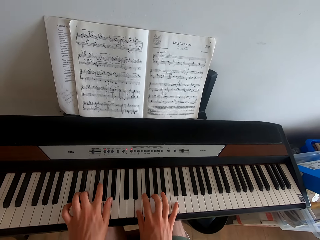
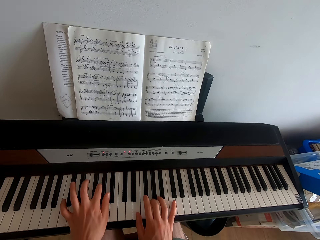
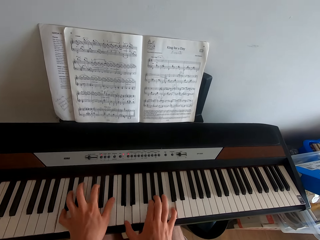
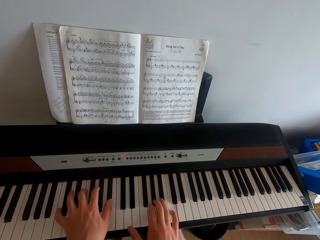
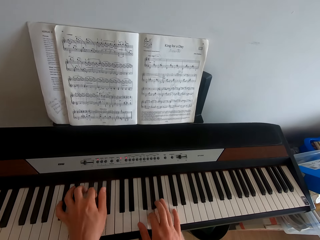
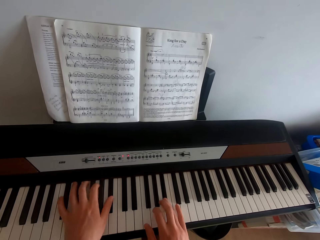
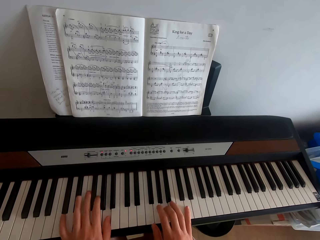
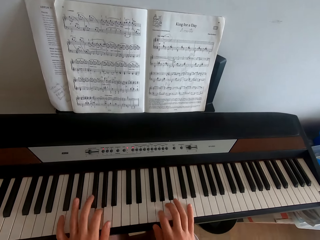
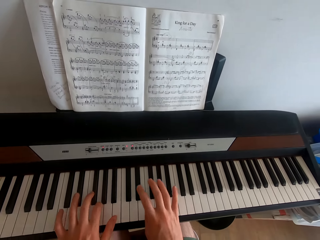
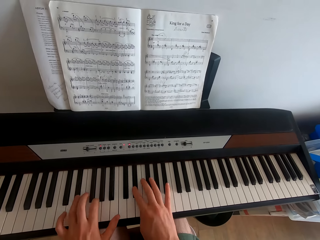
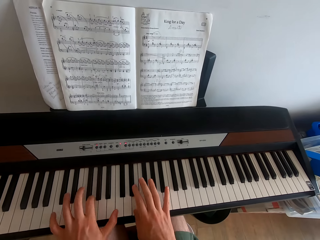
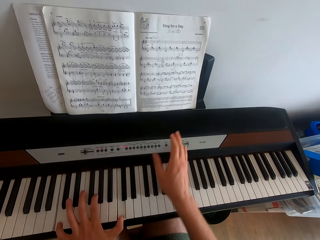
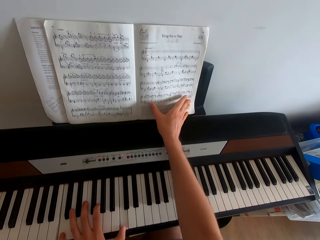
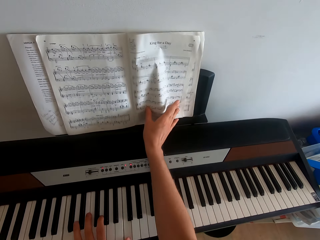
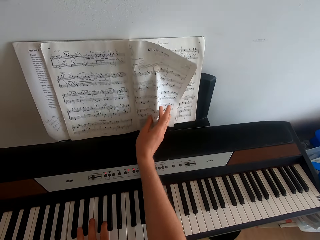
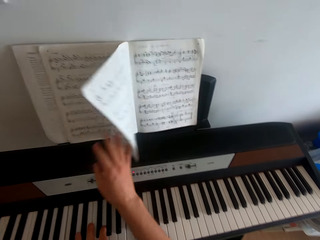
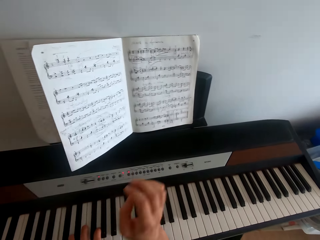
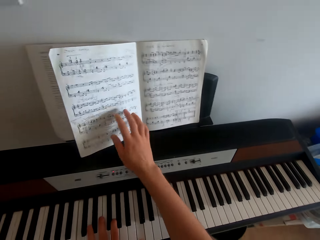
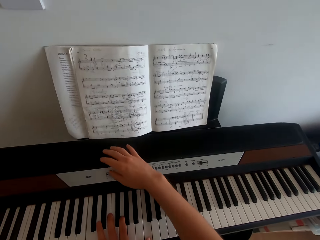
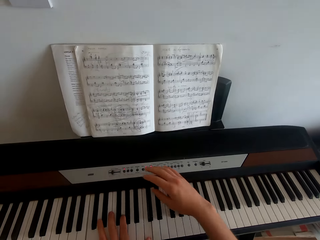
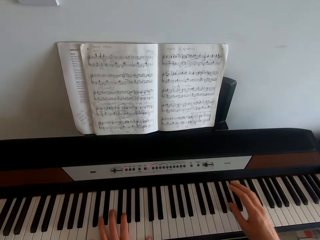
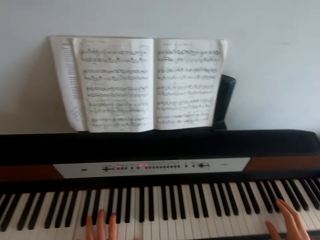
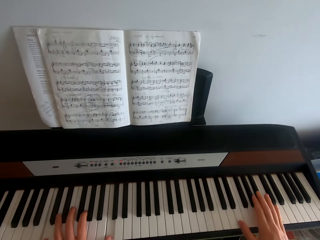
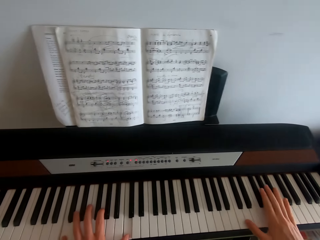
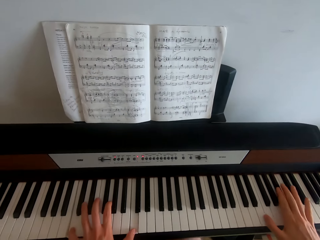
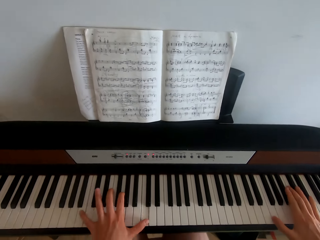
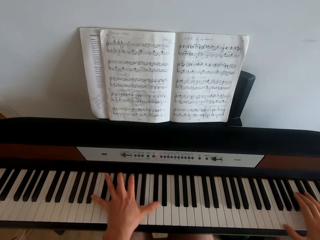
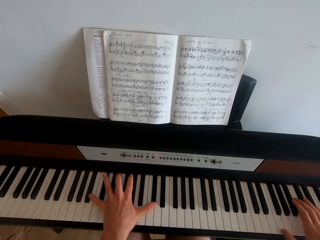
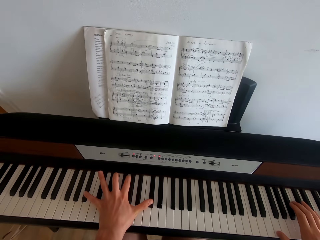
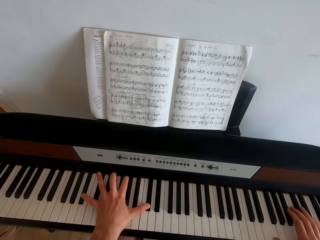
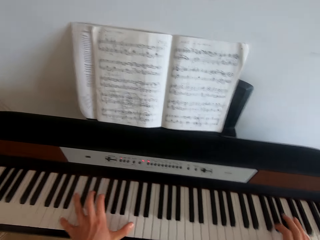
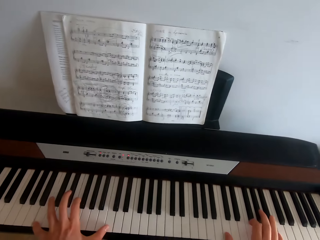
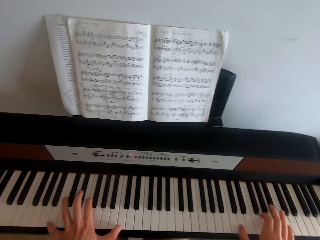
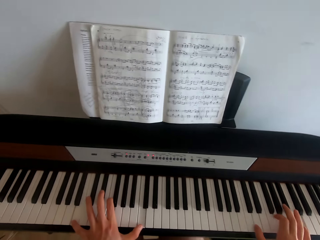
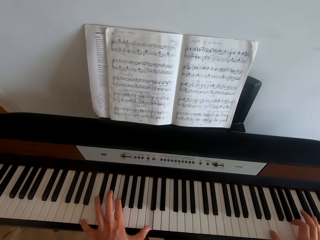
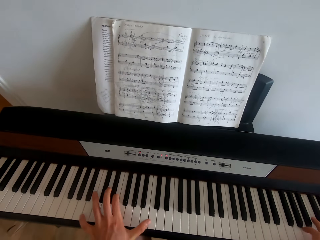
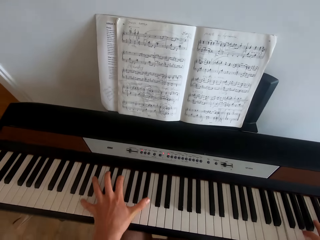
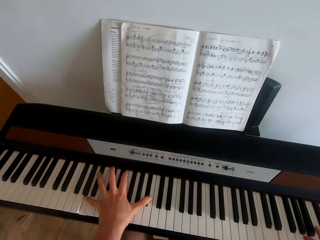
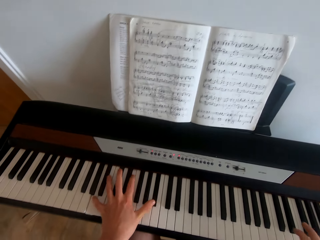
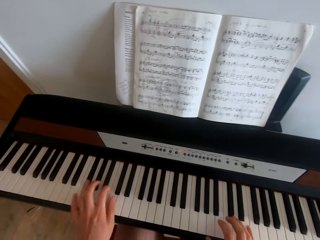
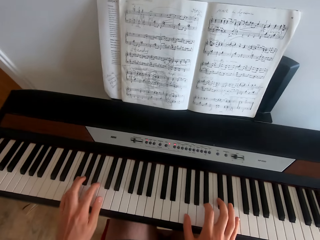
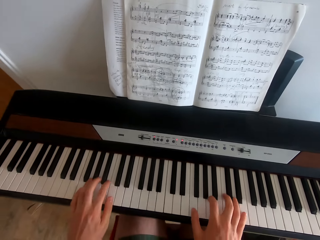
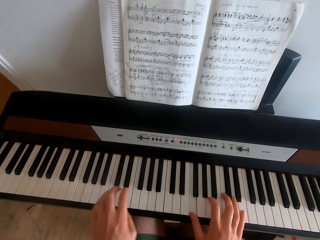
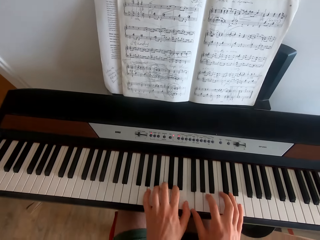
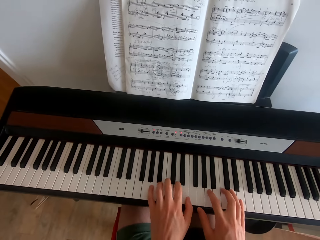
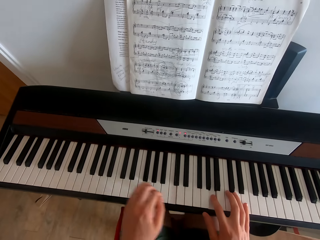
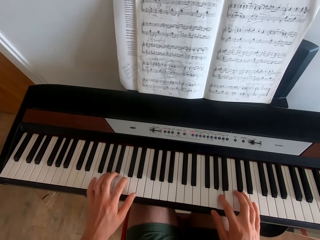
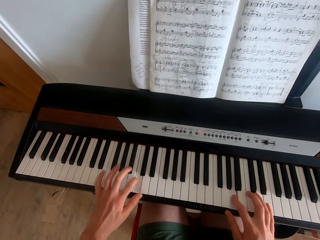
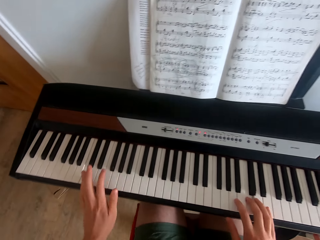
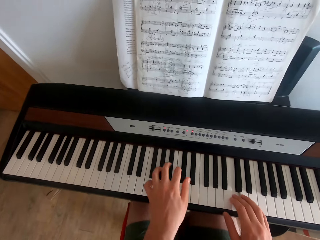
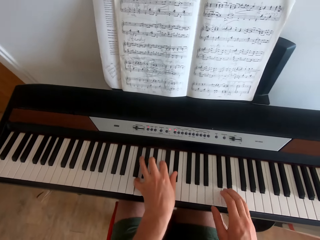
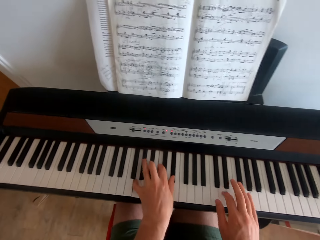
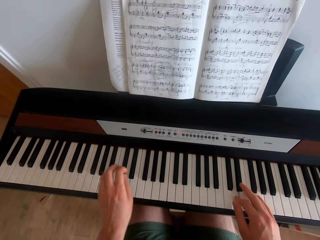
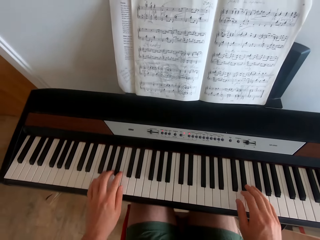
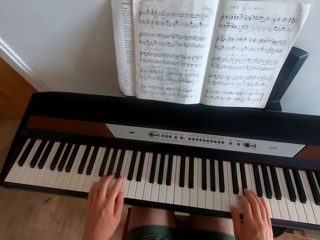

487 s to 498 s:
The camera wearer swings the right hand. They flip a page of the hymn book with the right hand. They swing the right hand and play the piano.

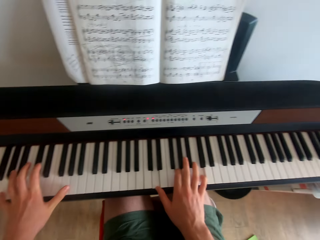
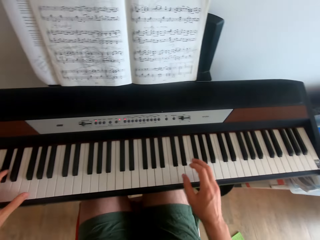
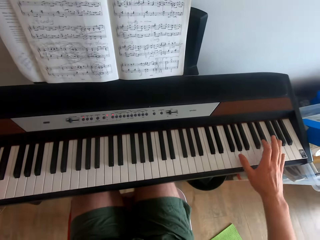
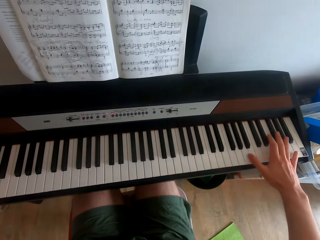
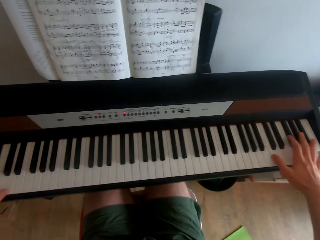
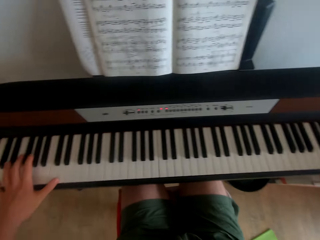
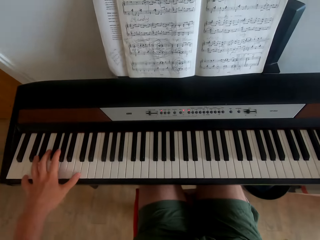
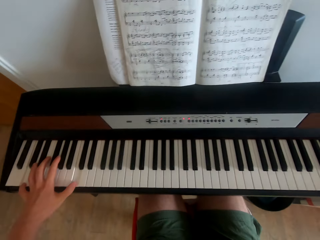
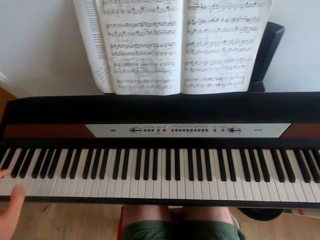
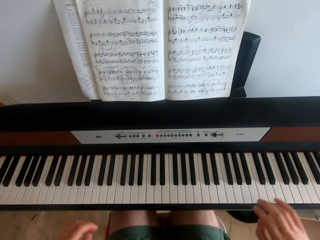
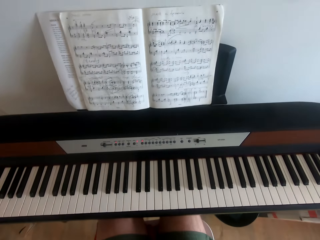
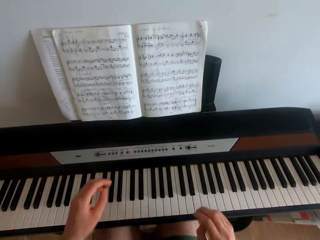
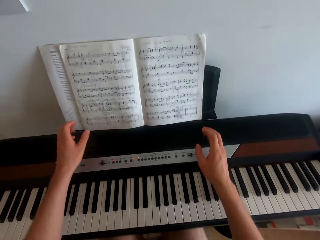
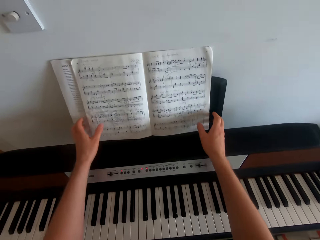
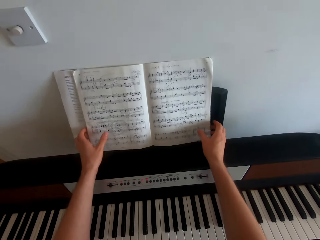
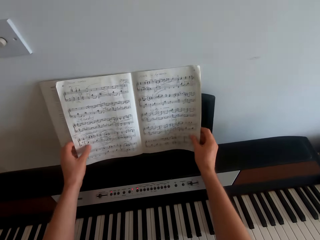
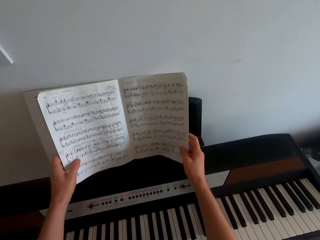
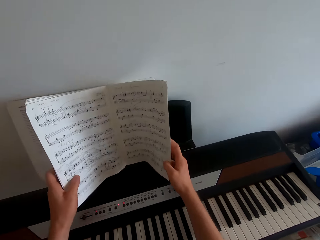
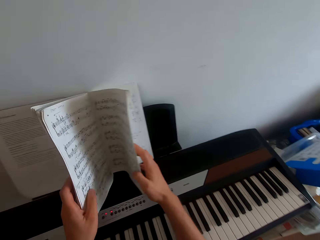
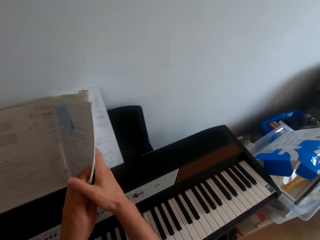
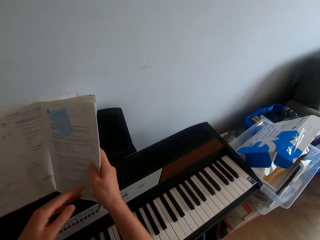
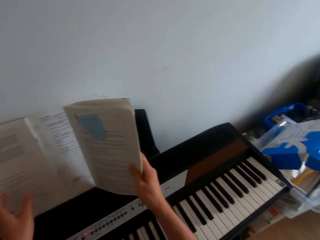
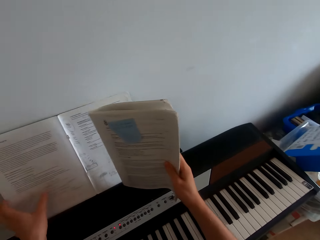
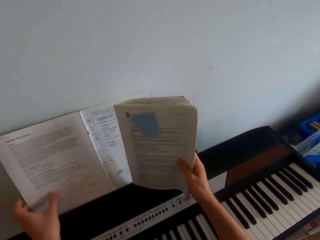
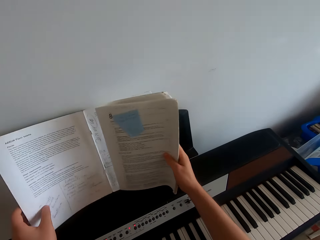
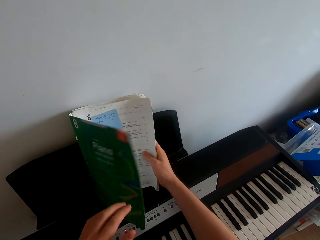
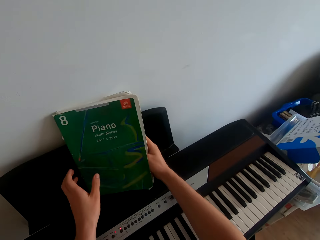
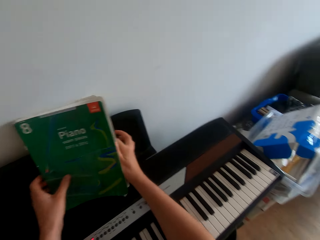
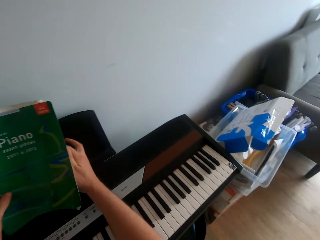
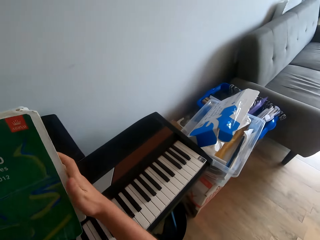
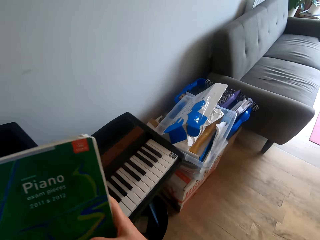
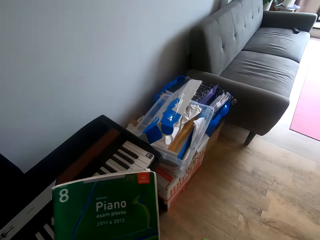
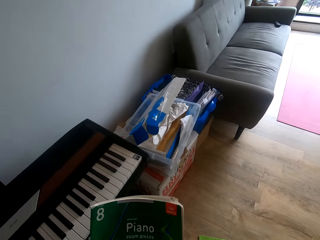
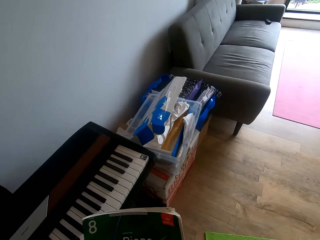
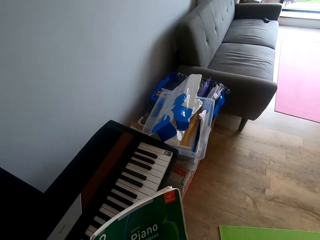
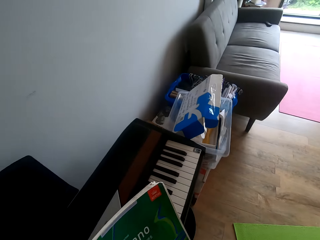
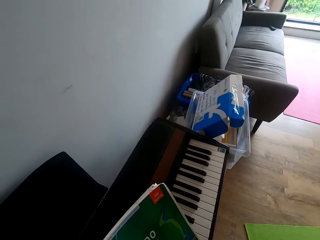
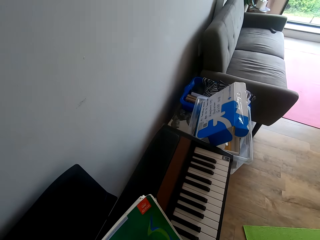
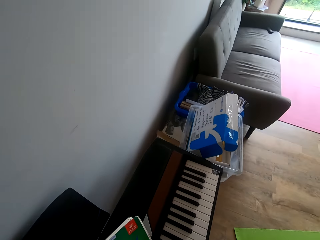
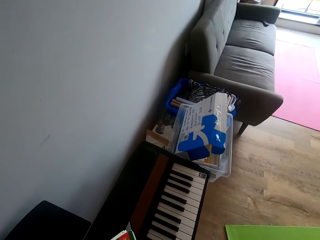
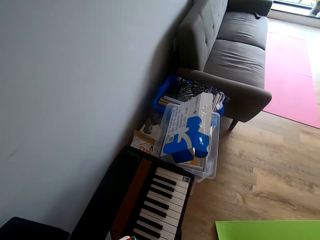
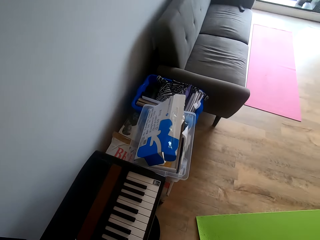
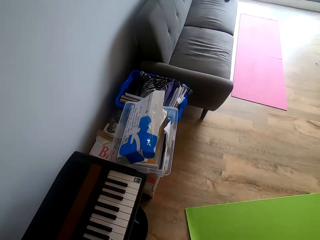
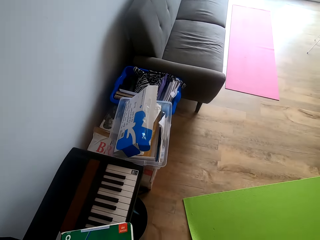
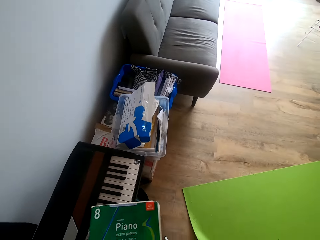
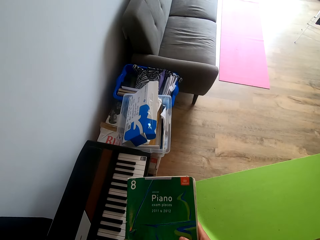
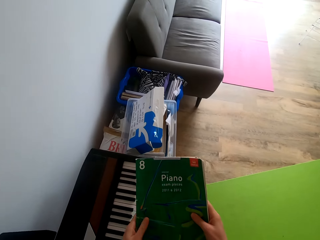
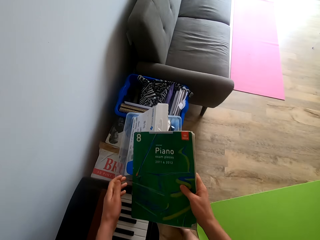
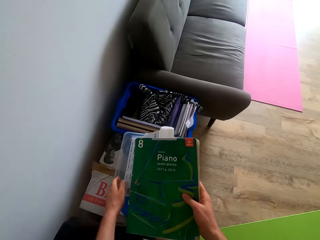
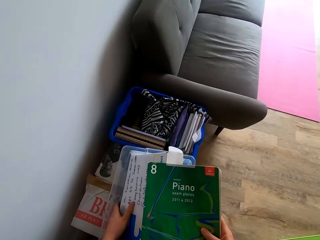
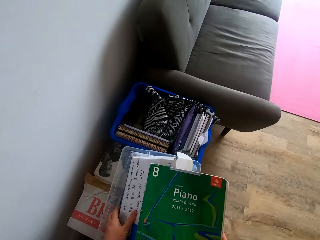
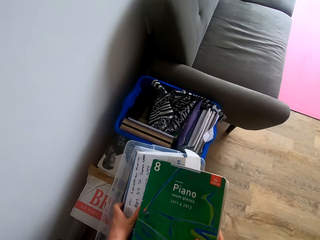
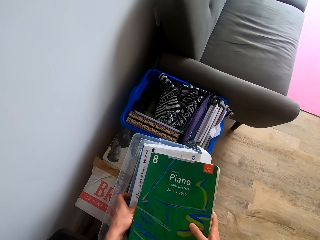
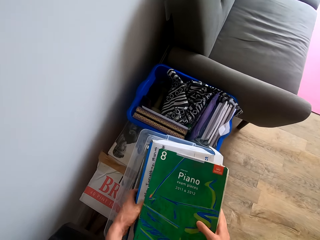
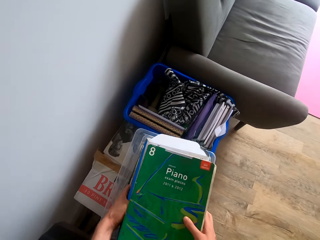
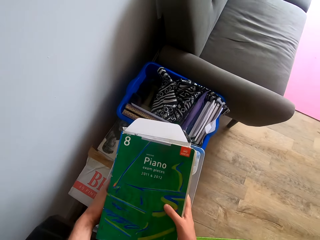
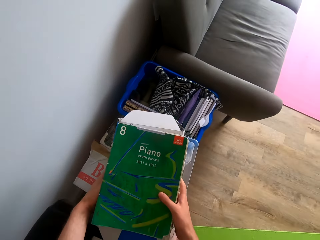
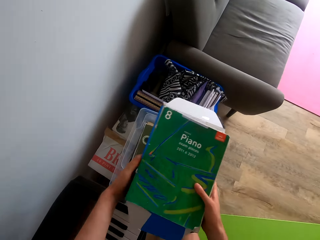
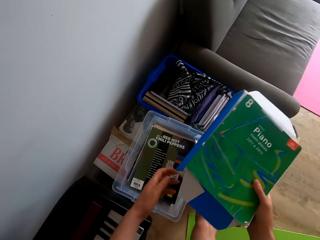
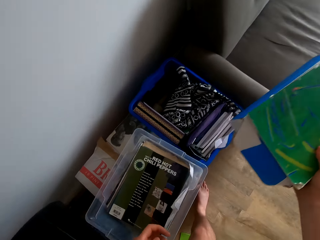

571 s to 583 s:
The camera wearer swings both hands. They close the hymn book. They take the hymn book from the music rack with both hands. They pick up the book with the left hand. They stand up from the chair and carry a box from the basket.
